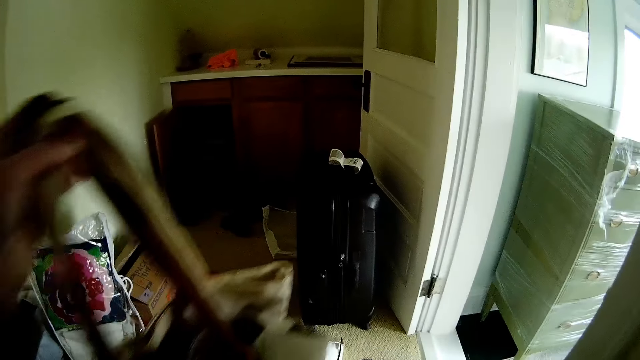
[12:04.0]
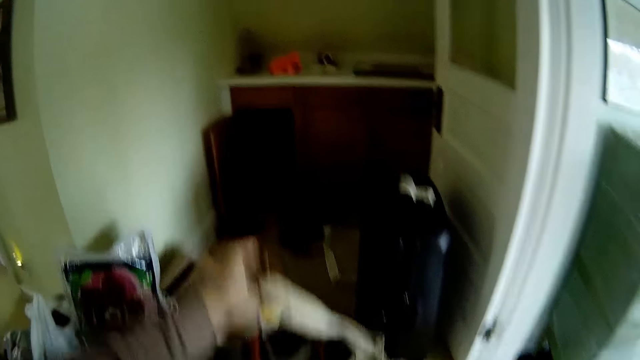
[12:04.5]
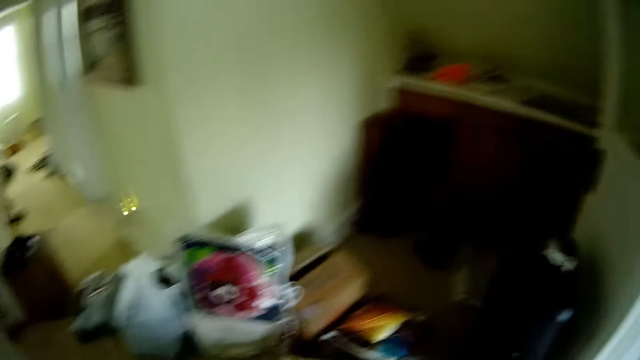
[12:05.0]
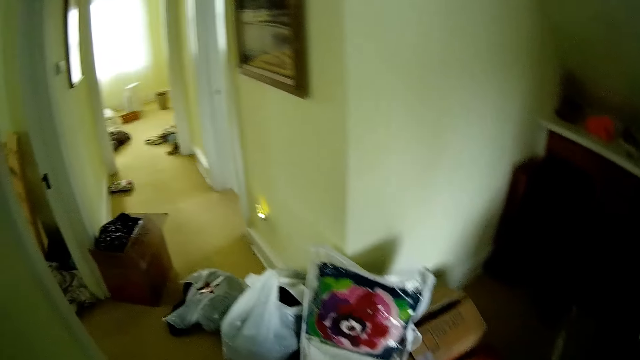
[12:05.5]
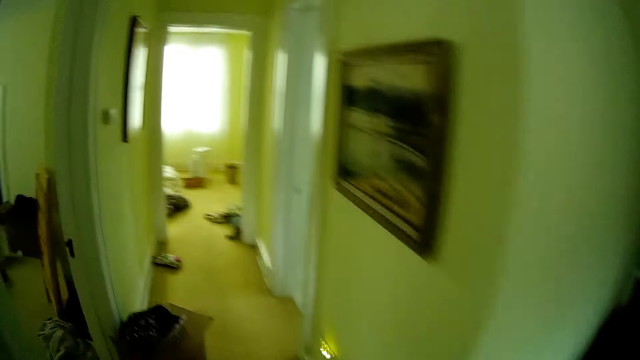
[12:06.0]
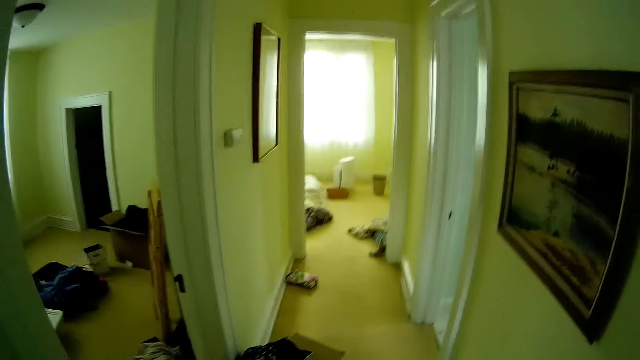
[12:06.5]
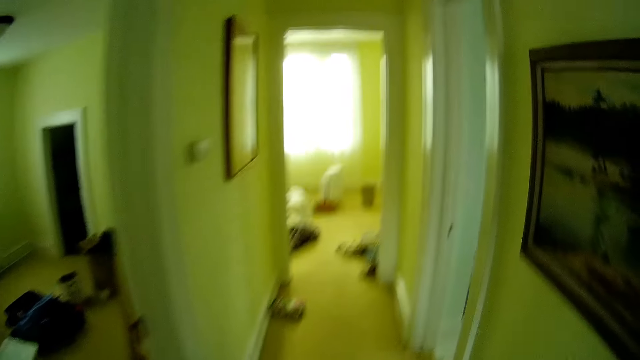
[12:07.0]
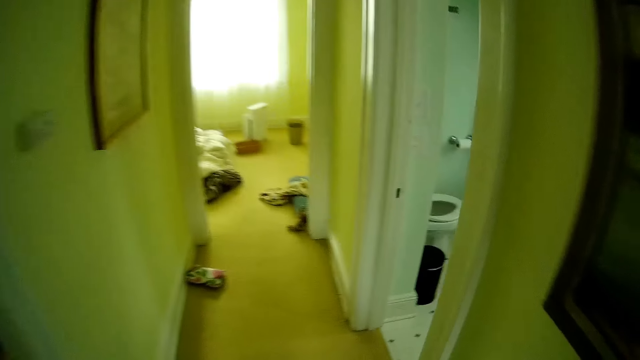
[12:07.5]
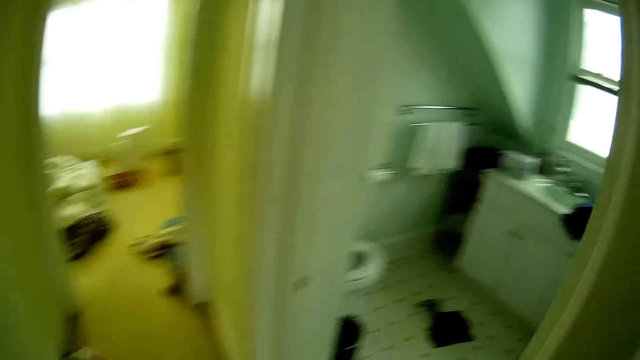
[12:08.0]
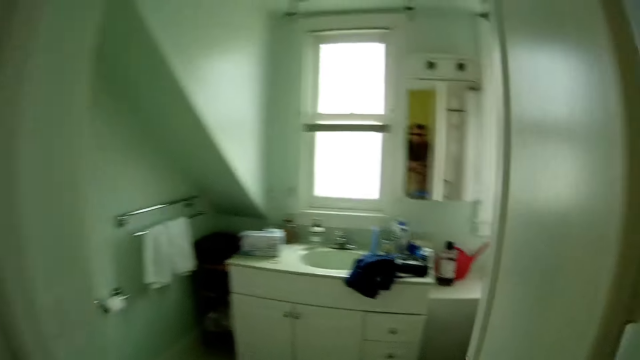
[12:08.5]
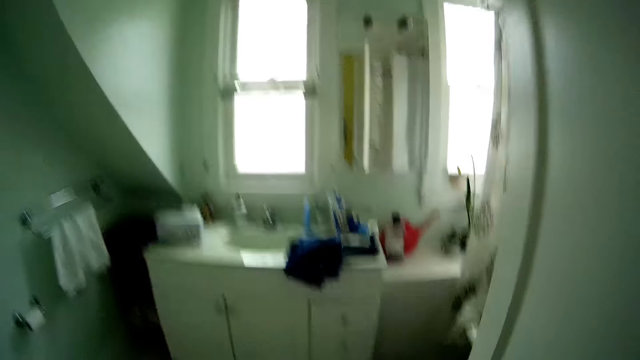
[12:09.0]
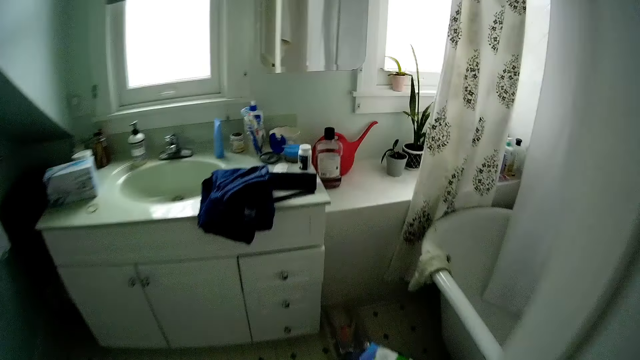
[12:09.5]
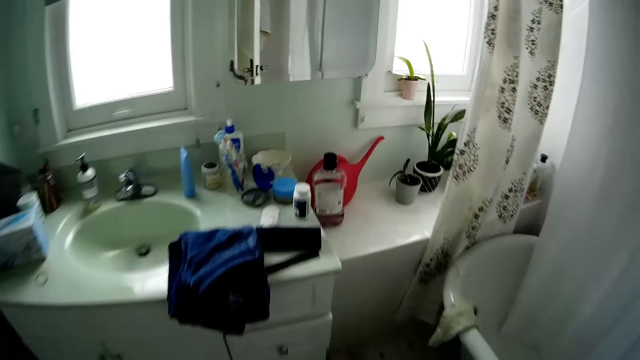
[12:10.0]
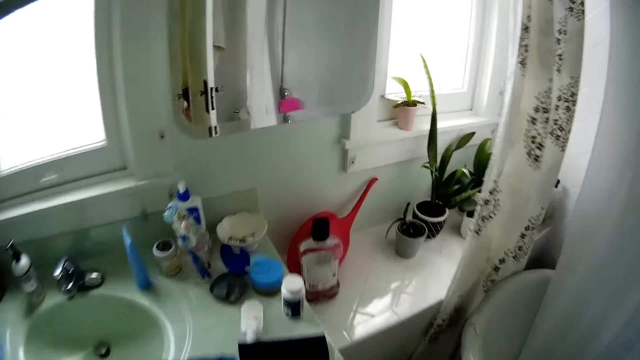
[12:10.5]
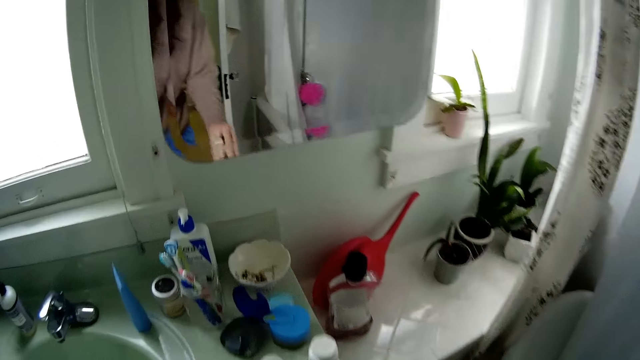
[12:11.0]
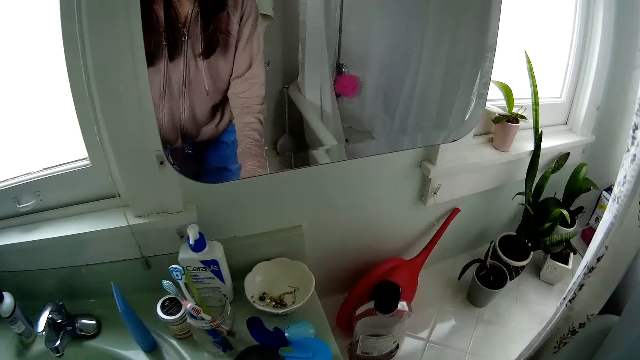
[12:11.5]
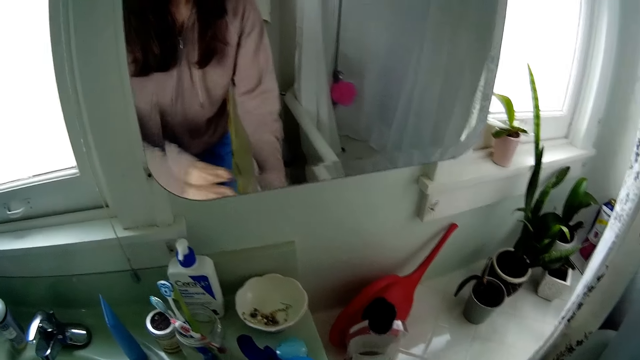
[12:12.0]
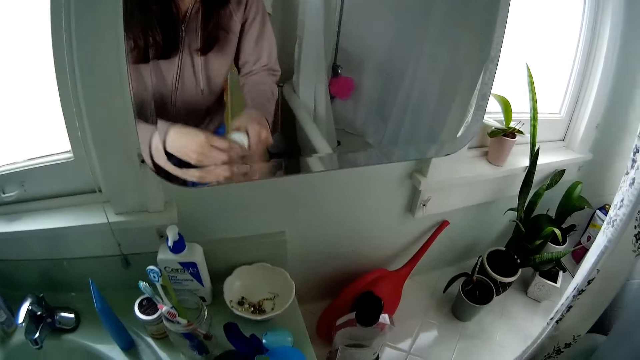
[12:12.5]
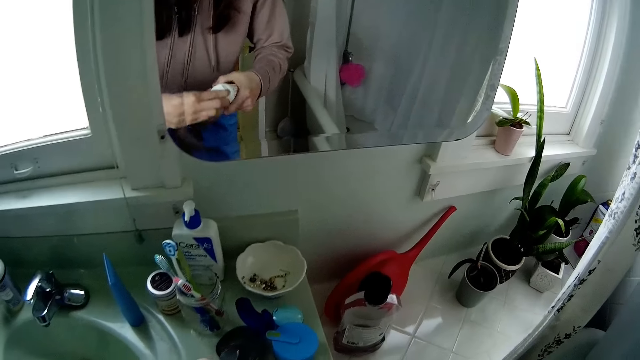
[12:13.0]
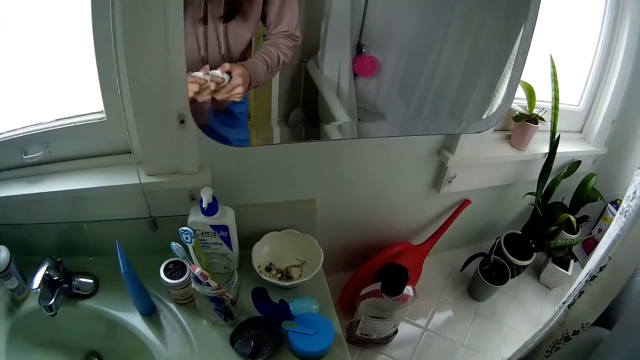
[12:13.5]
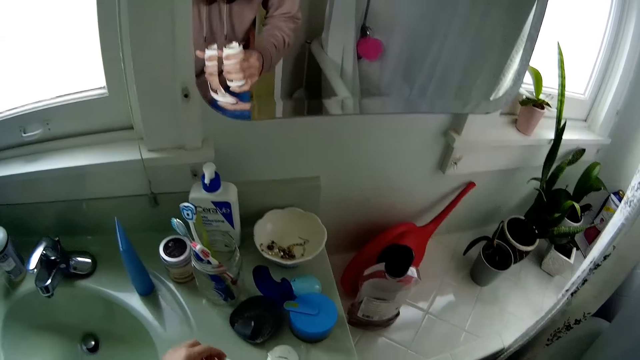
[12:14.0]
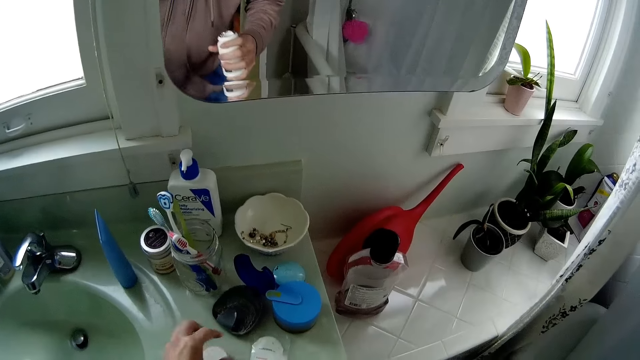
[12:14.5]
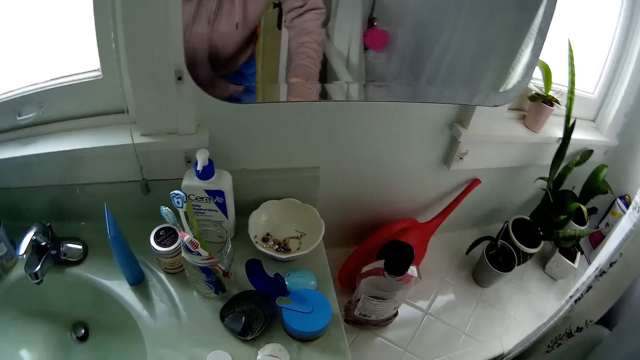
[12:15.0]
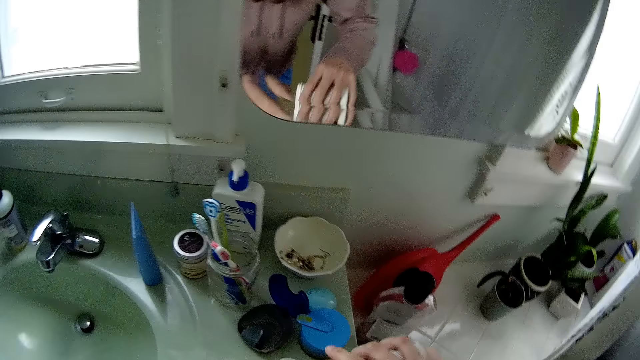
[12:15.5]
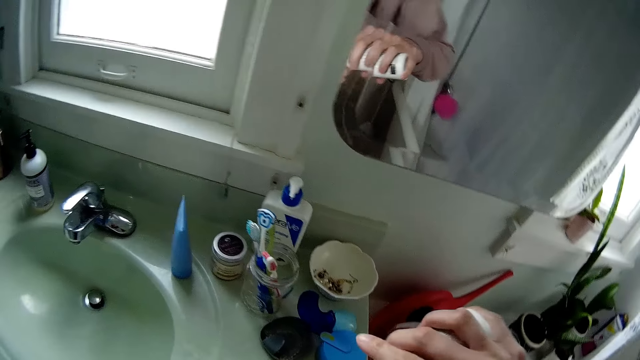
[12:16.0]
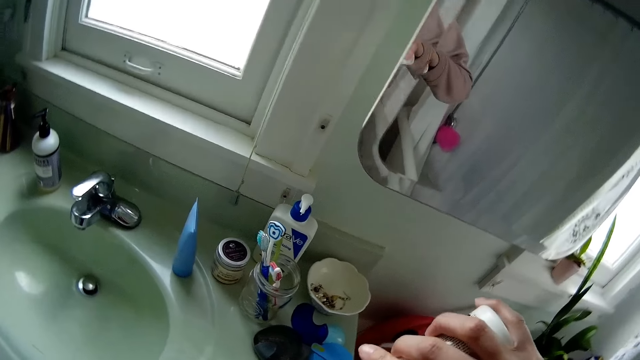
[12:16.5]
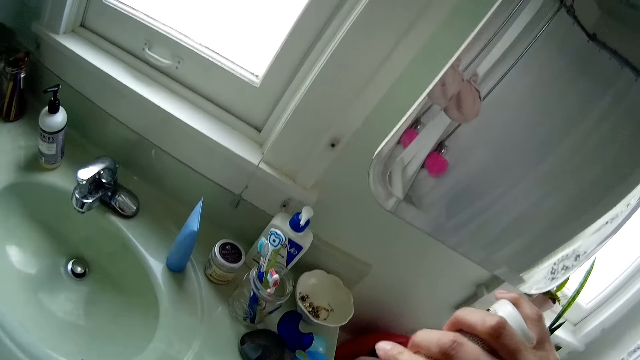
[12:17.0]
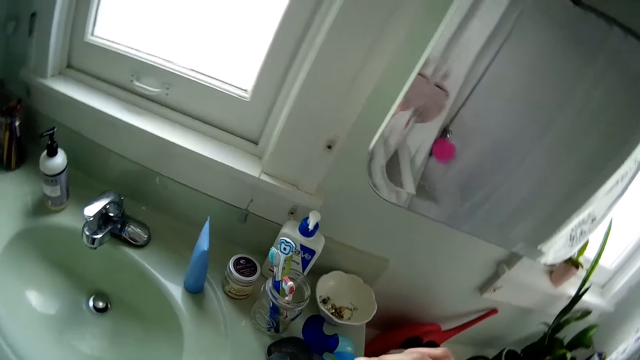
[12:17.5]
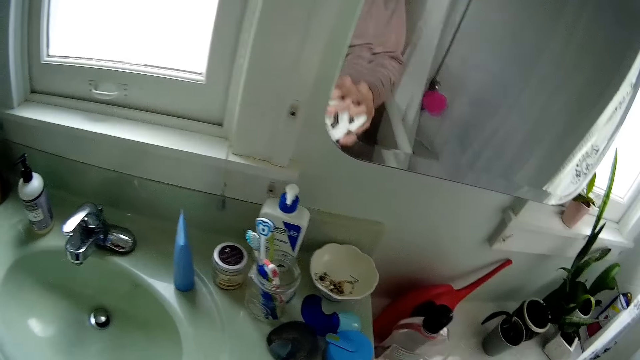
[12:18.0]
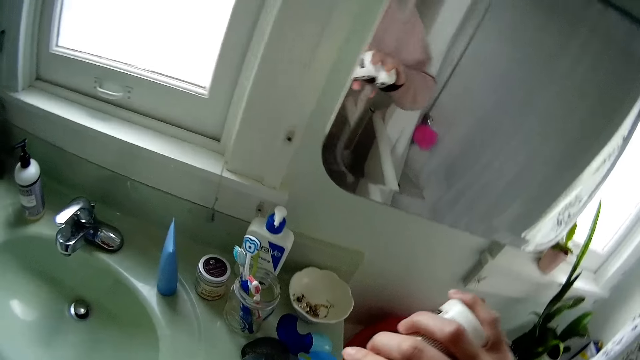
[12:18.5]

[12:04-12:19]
The camera wearer throws the handbag on the ground. She walks around the house and walks into a bathroom. She puts a bottle on a cupboard, picks up a bottle from a cupboard, and opens the container with her hands. She puts down a lid. She pours pills from the container into her left hand.

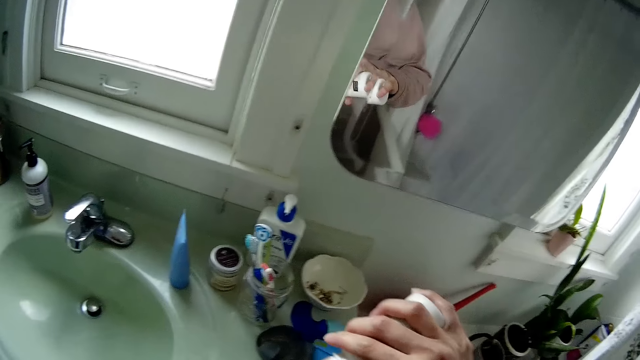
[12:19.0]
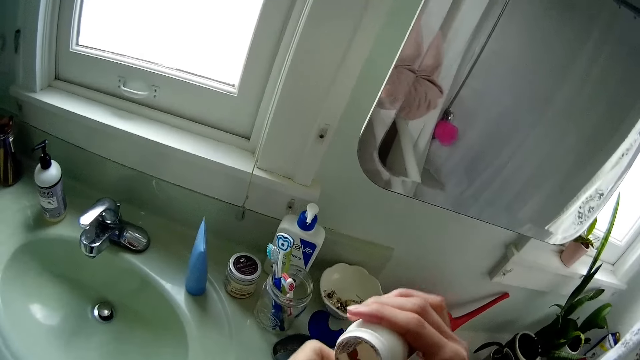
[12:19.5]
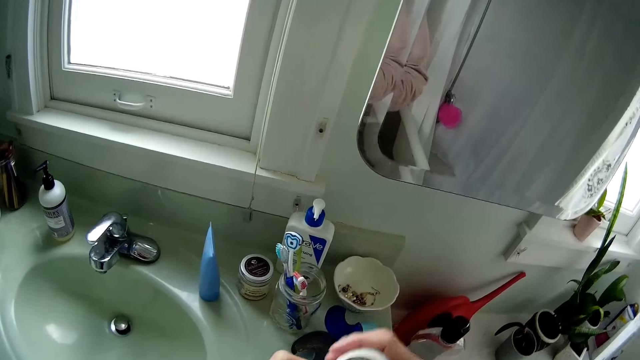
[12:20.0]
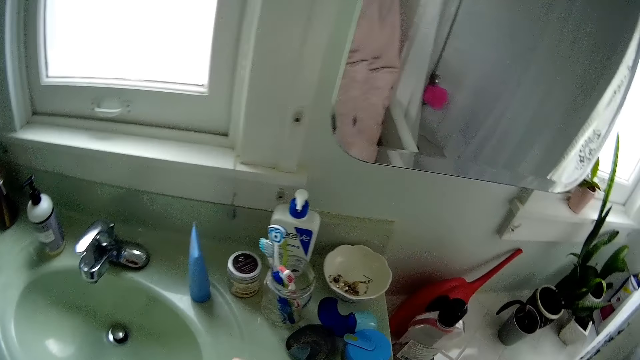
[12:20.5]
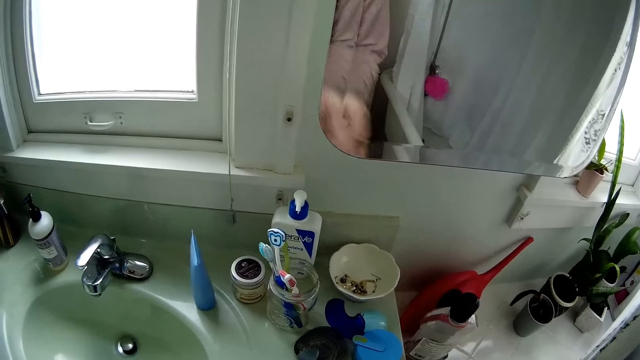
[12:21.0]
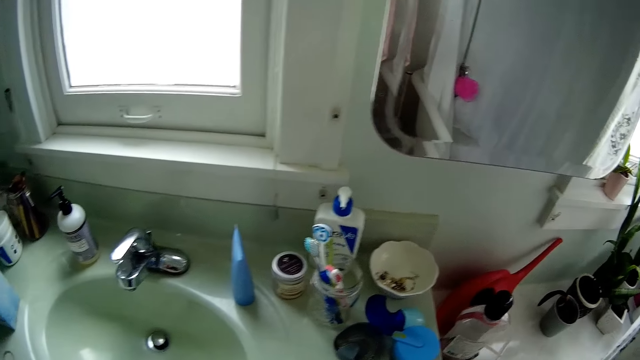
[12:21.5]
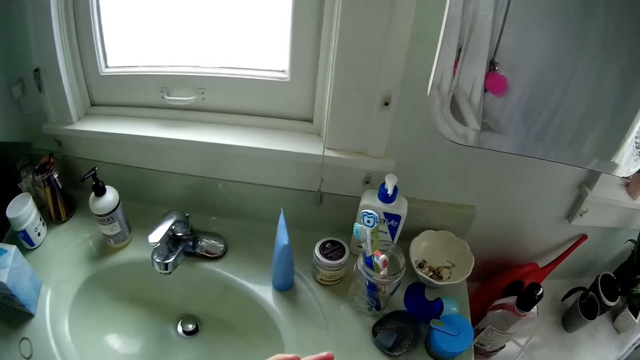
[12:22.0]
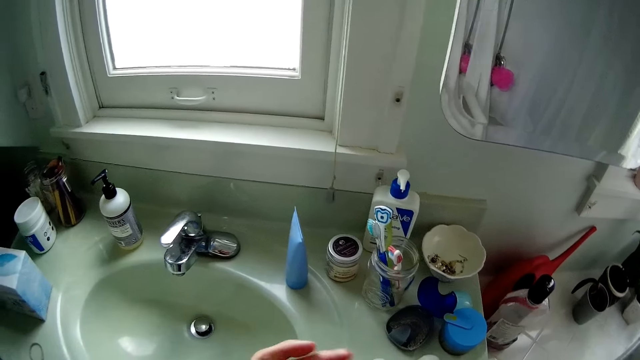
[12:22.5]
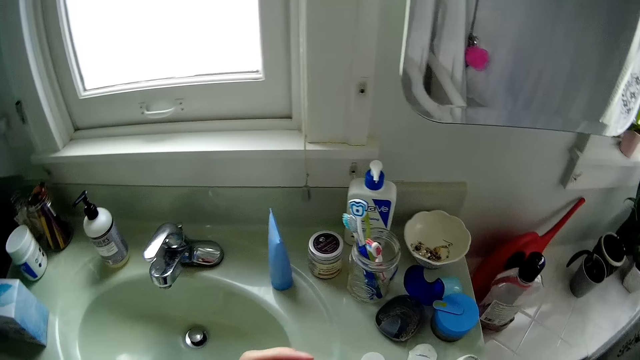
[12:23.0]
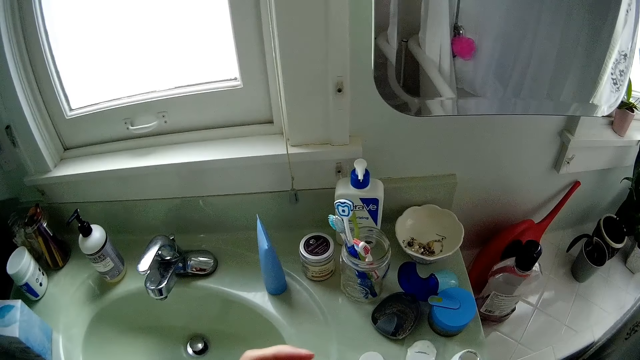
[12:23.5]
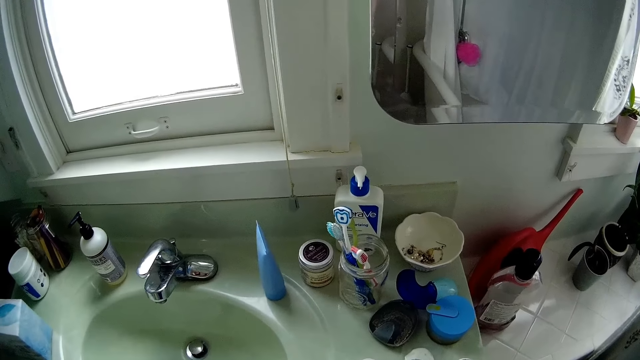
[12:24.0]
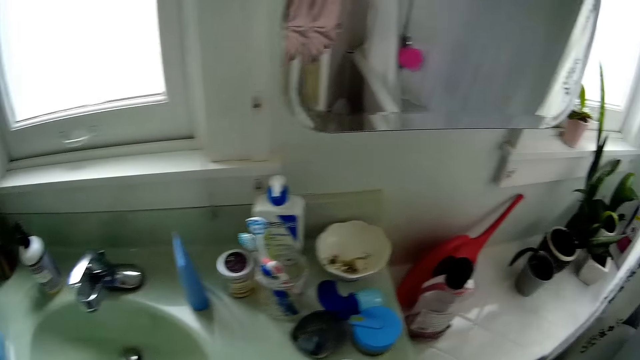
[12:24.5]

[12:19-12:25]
The camera wearer puts down a bottle. They look around.
